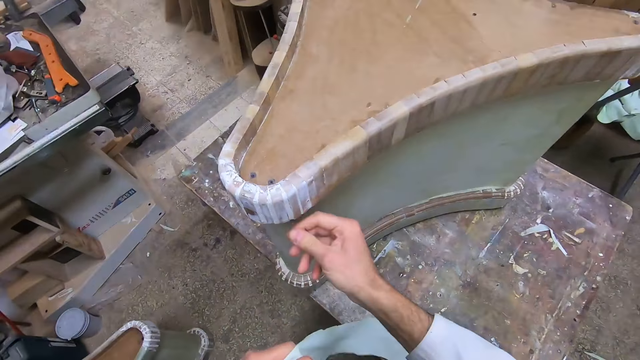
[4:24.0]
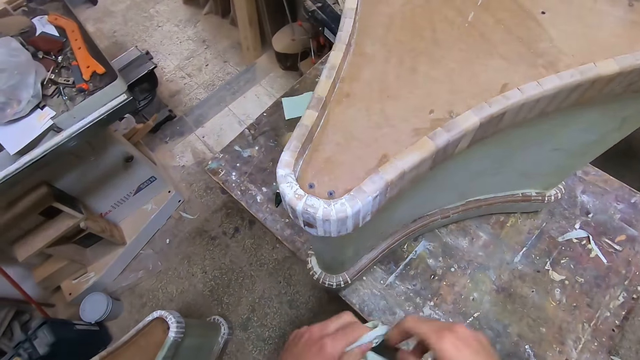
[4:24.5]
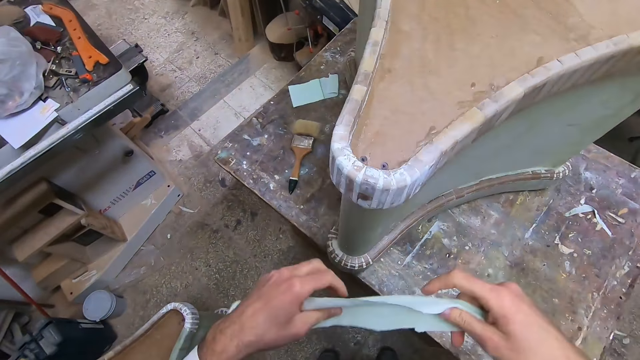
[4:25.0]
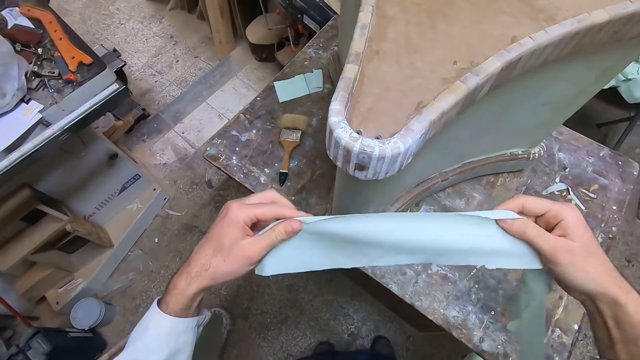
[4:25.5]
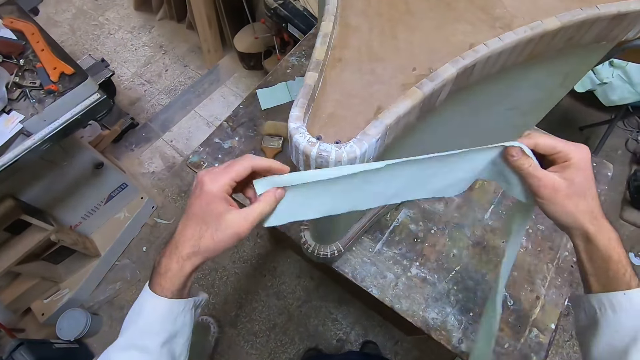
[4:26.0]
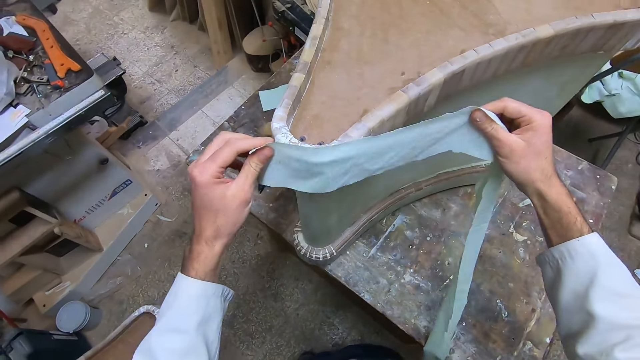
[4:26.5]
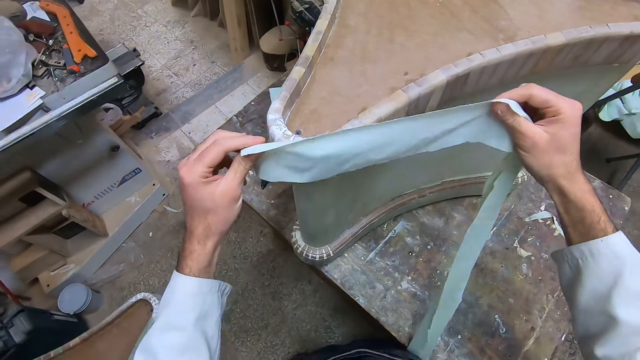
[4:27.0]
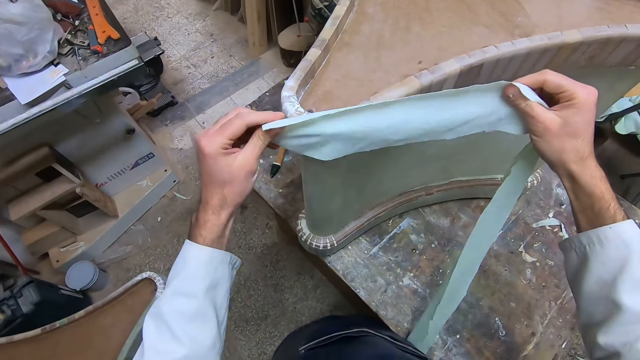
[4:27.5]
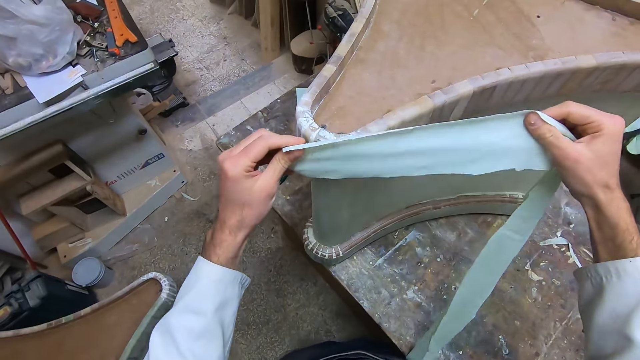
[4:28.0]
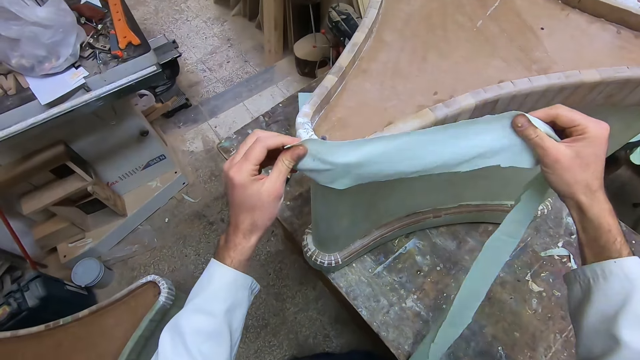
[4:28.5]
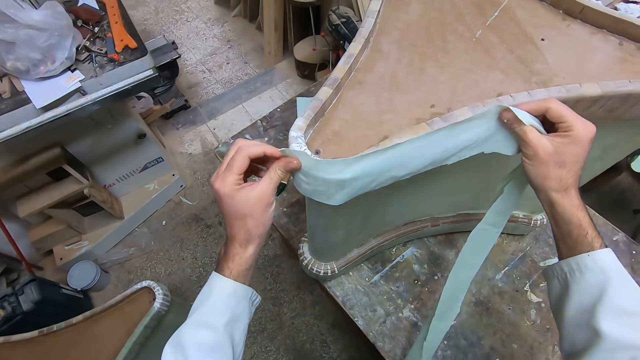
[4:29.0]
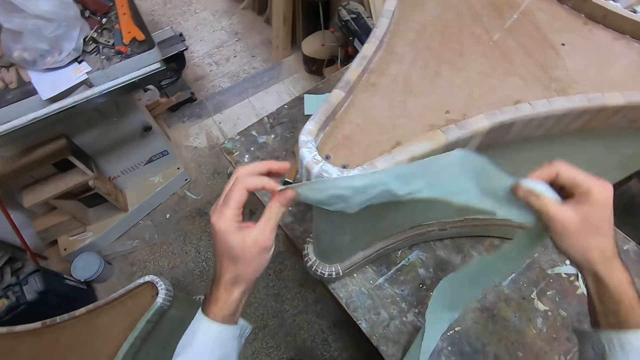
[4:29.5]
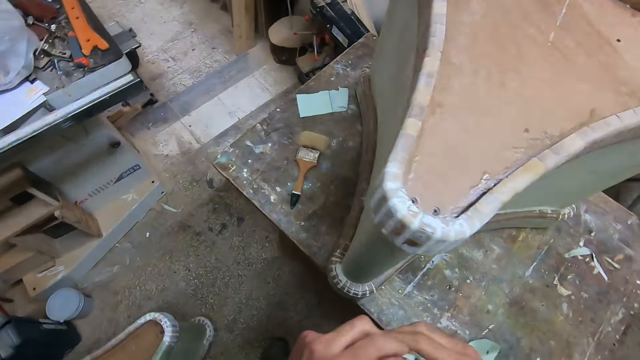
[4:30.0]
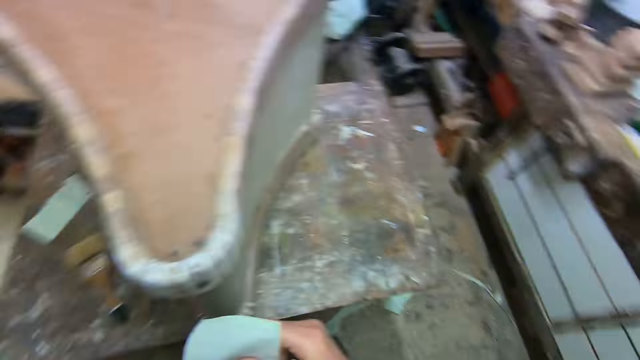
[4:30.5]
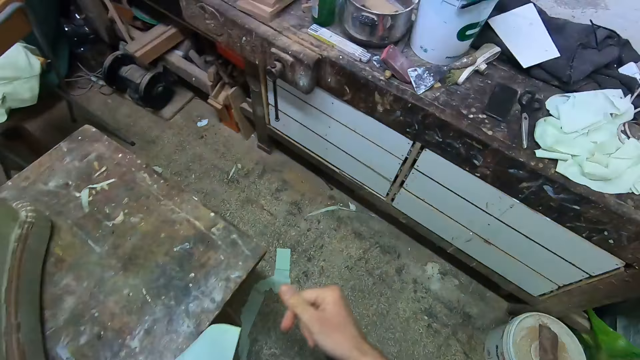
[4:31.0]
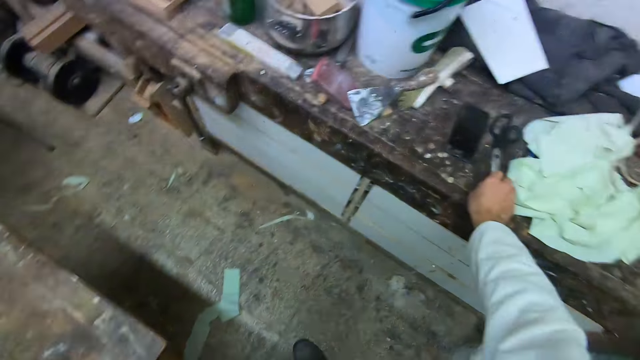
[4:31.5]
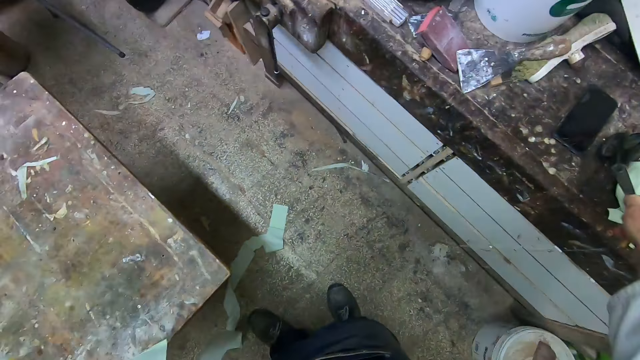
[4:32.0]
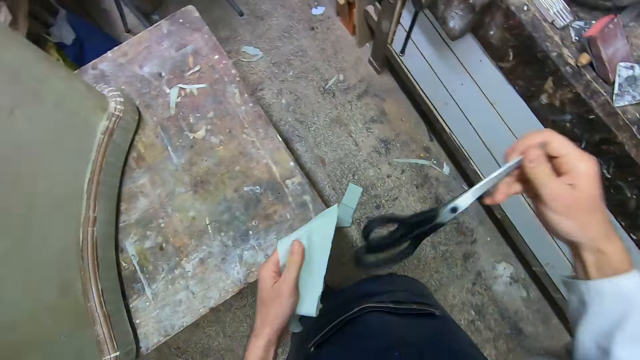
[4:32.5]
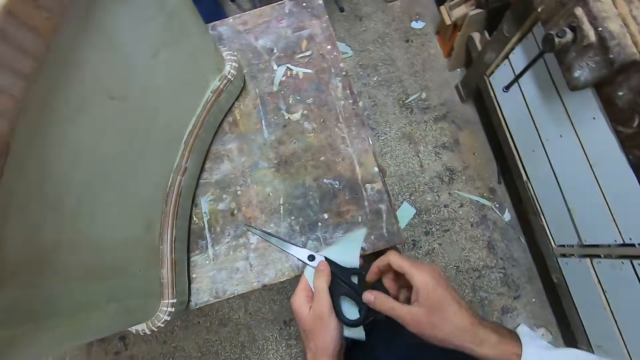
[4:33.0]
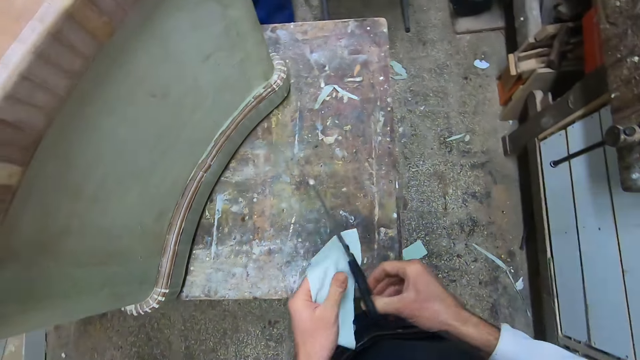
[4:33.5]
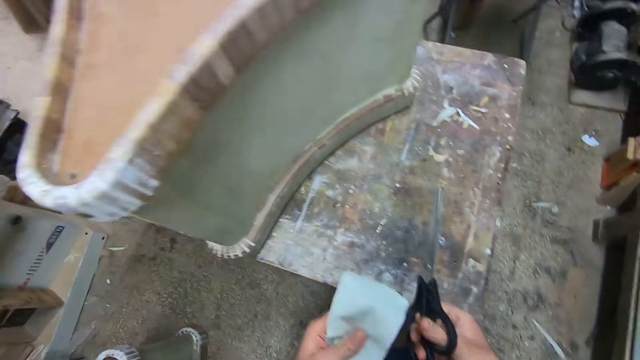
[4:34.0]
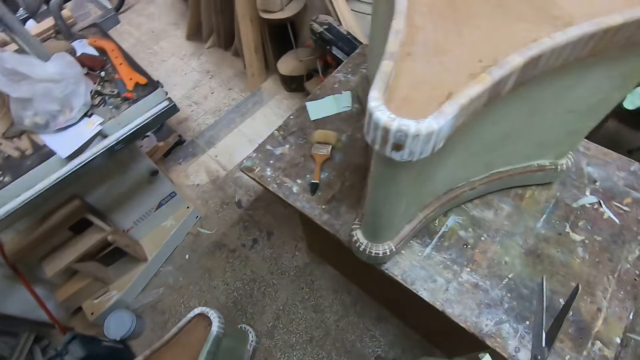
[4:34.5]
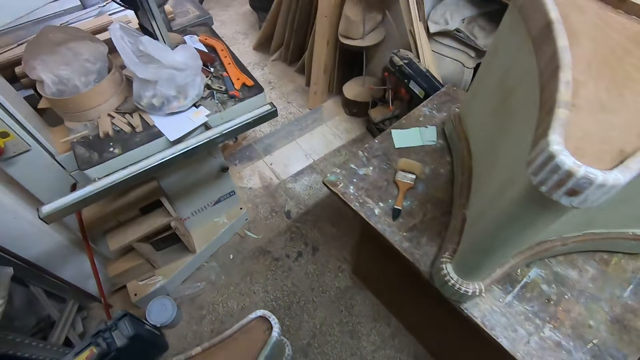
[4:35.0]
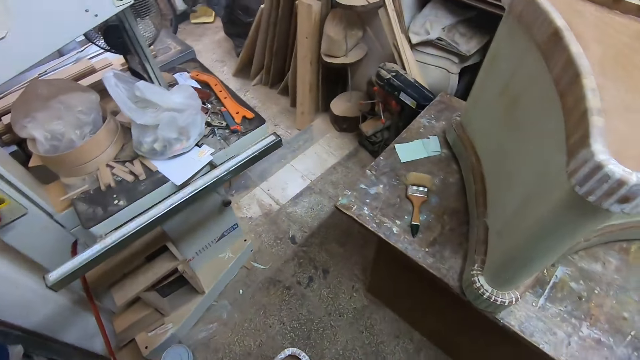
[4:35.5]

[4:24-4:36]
The camera wearer removes the particle on the edge of the board. He stretches the fabric. He places the piece of white sheet on the furniture with both hands. He measures the fabric with the edge of the board. He folds the fabric with his hands. He holds the piece of cloth in his left hand and removes the piece of cloth from the furniture. He picks up scissors from the other table with his right hand. He holds the scissors with his hands. He transfers the scissors to his left hand. He transfers the scissors to his right hand. He looks around the room.

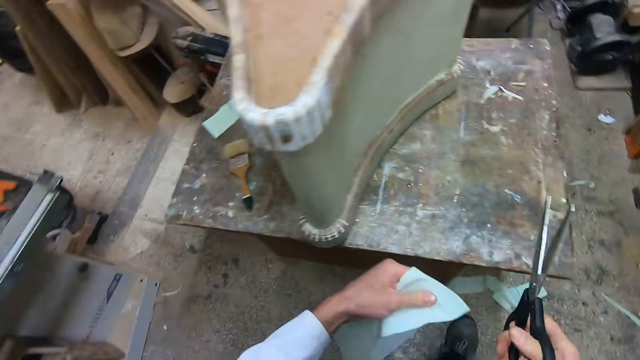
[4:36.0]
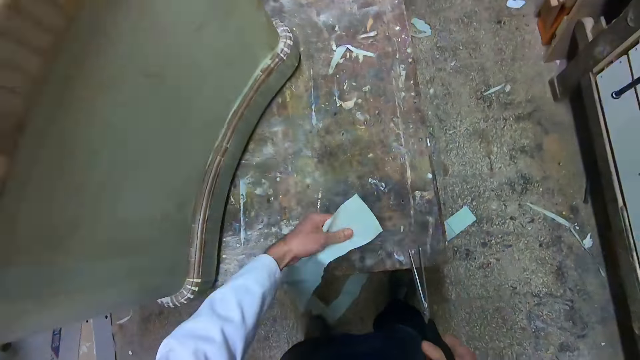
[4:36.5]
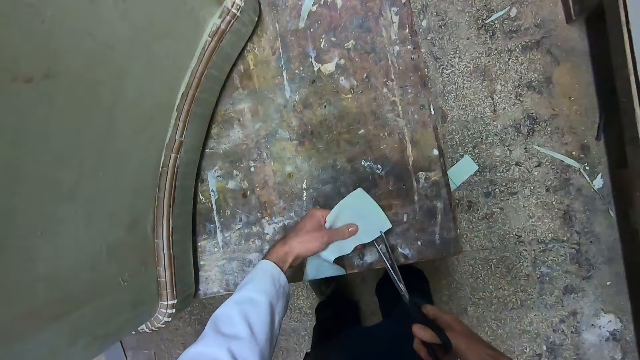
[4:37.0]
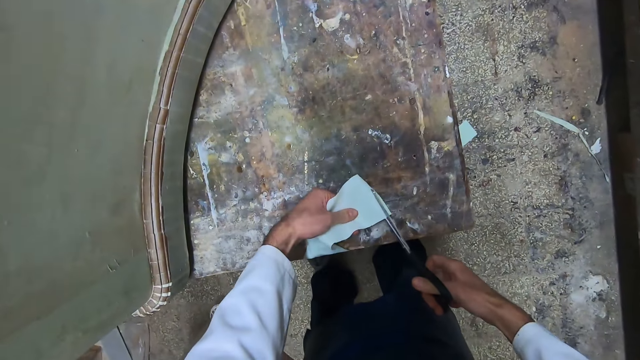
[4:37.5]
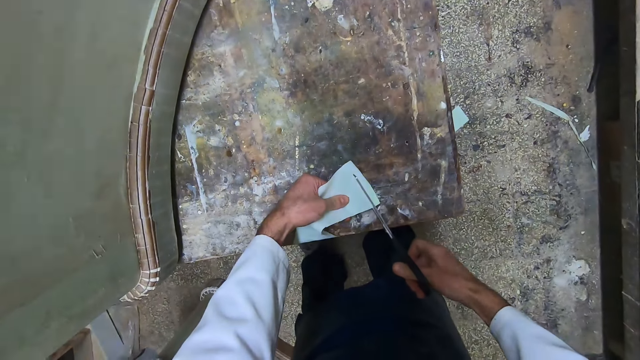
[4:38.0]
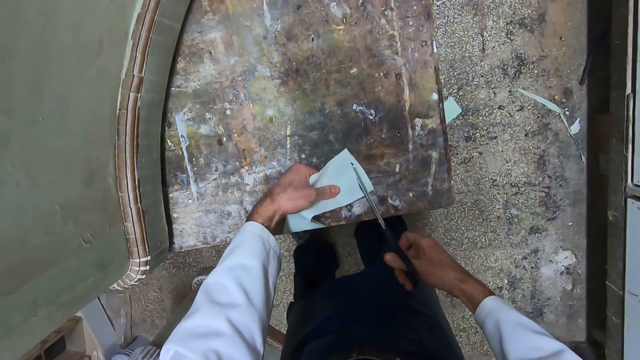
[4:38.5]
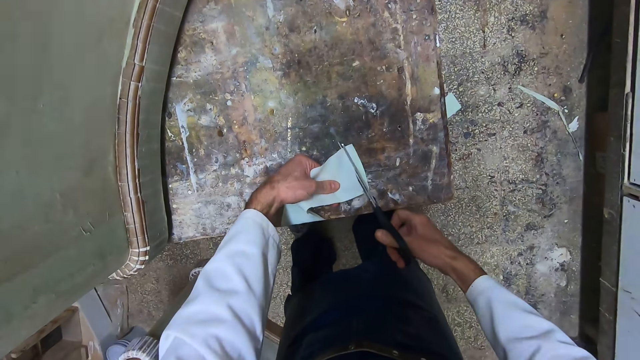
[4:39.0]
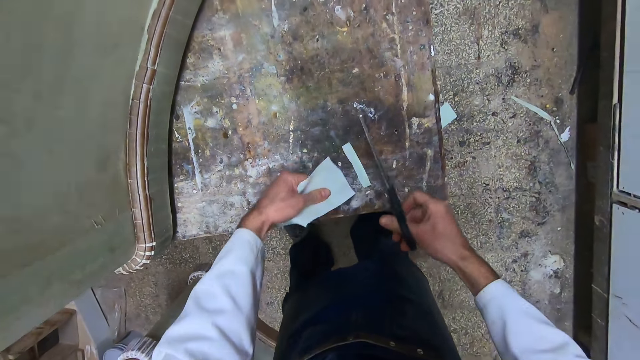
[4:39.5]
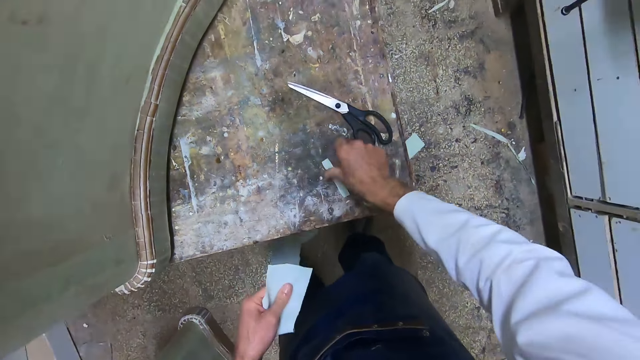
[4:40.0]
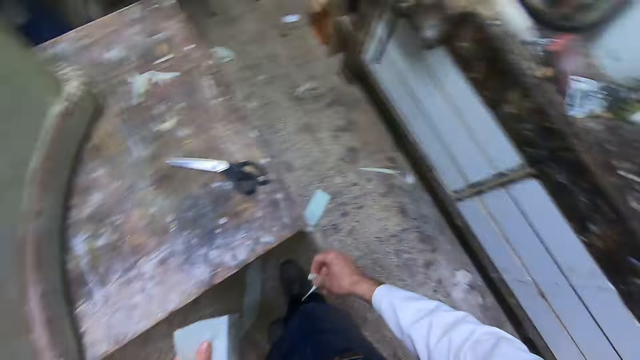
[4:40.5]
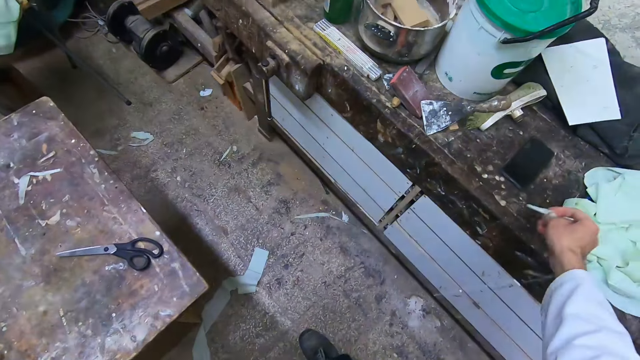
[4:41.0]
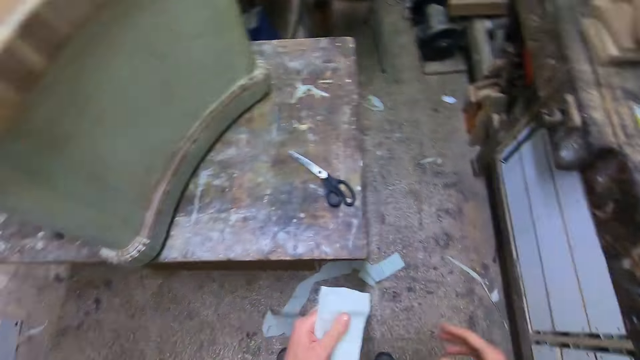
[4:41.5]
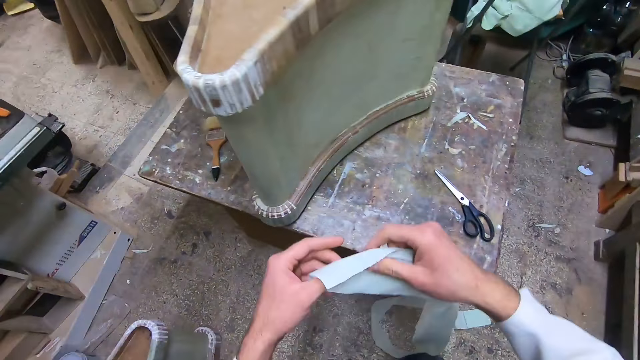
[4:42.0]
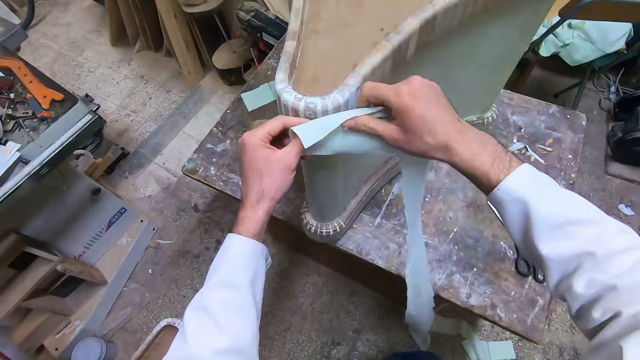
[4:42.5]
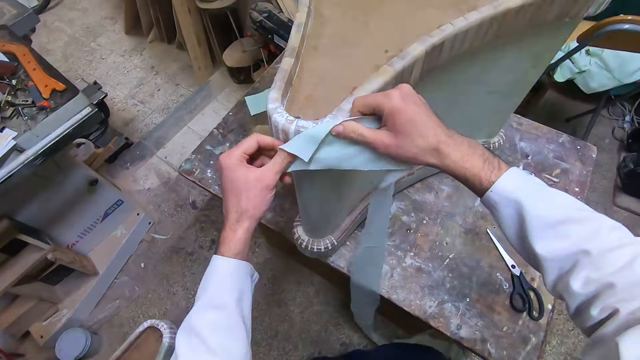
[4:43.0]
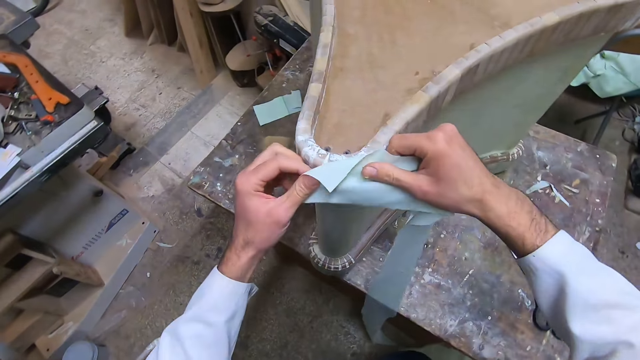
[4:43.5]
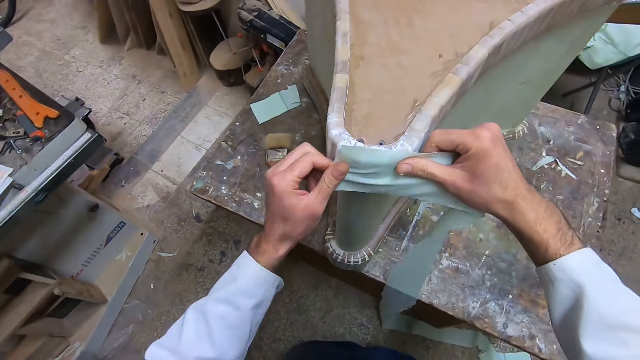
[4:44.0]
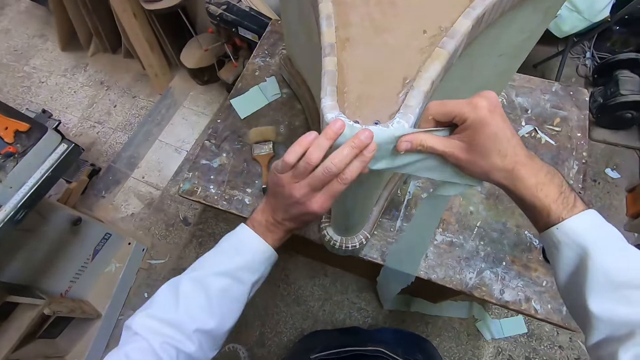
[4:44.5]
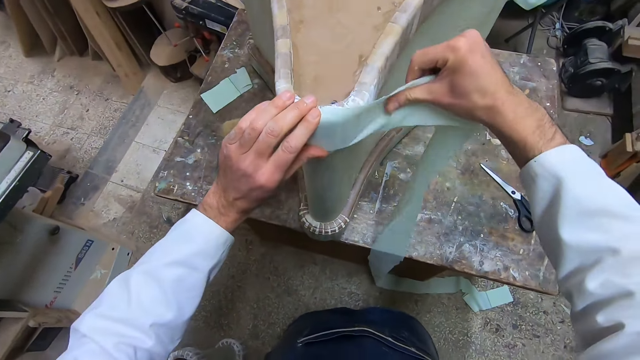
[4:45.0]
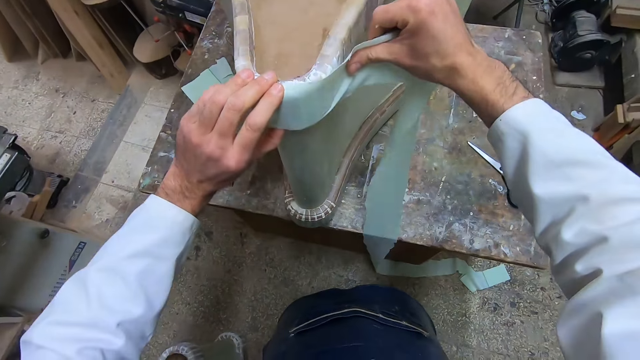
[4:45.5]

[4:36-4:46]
The camera wearer places the piece of cloth in his left hand on the table. He cuts the piece of cloth with the scissors in his right hand. He drops the scissors on the table. He picks up the cut piece of sheet from the table with his right hand. He drops the cut piece of sheet on the other table. He walks around the room. He places the piece of white sheet on the furniture with both hands.
